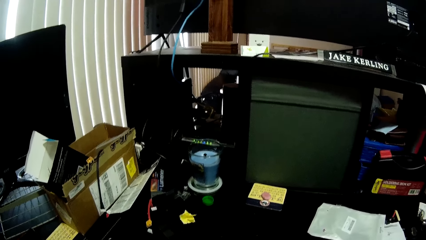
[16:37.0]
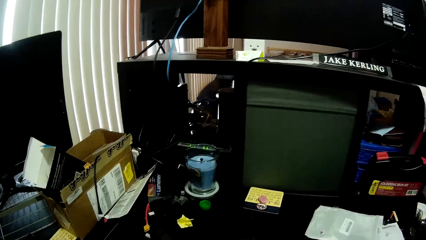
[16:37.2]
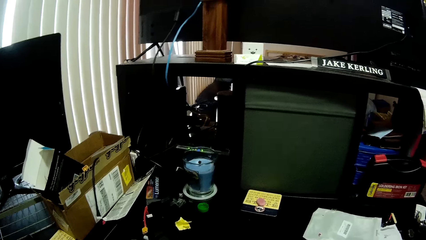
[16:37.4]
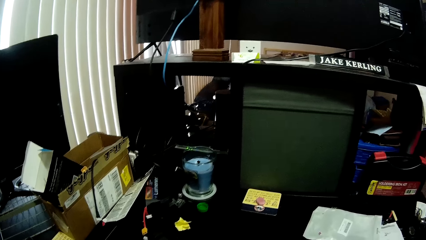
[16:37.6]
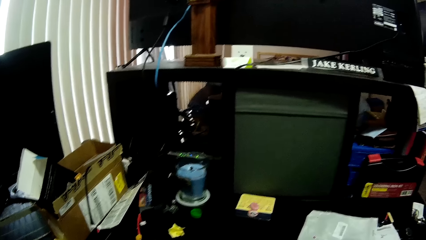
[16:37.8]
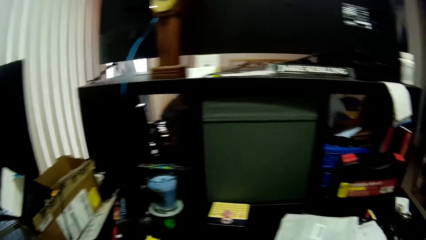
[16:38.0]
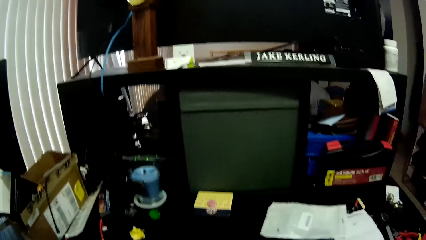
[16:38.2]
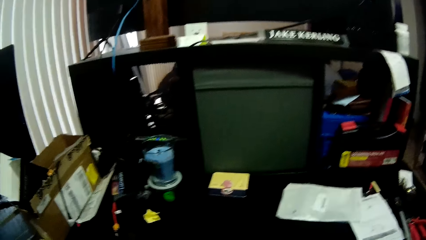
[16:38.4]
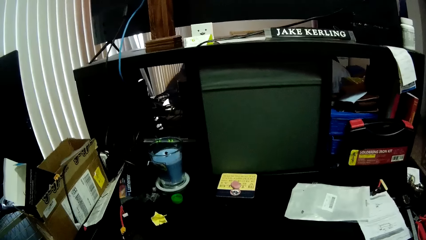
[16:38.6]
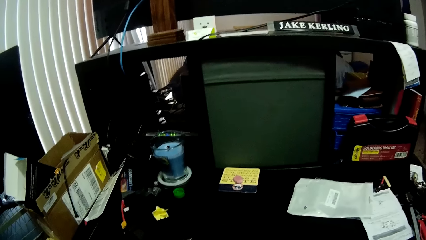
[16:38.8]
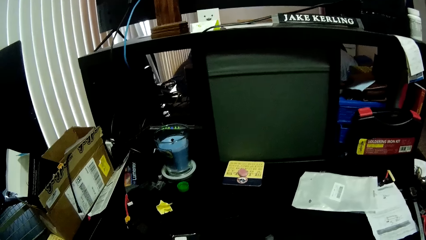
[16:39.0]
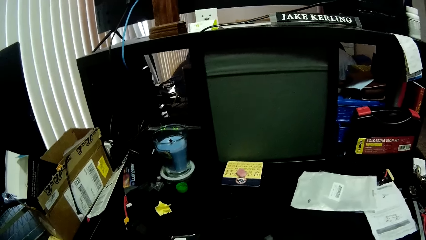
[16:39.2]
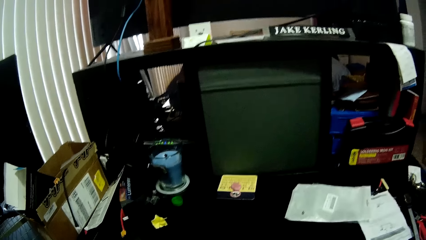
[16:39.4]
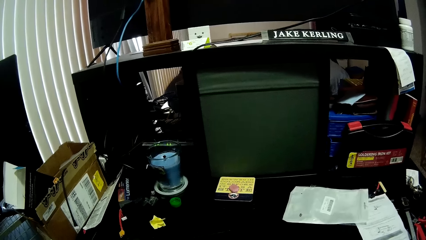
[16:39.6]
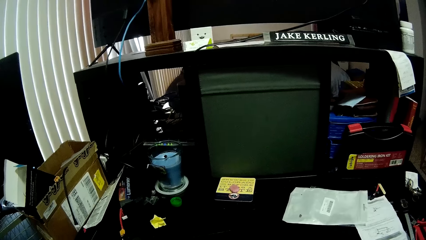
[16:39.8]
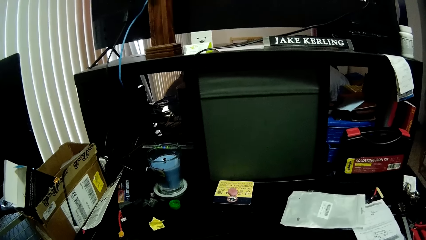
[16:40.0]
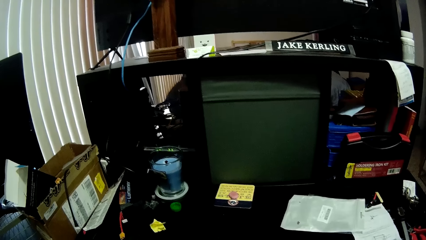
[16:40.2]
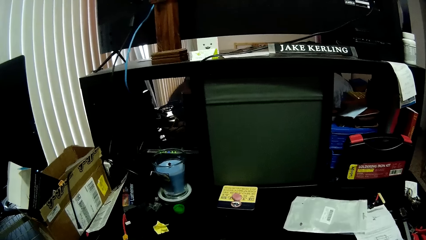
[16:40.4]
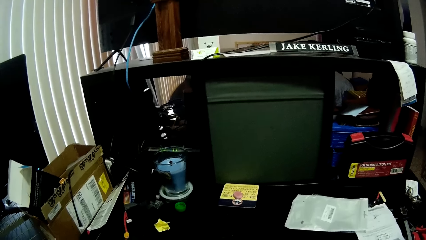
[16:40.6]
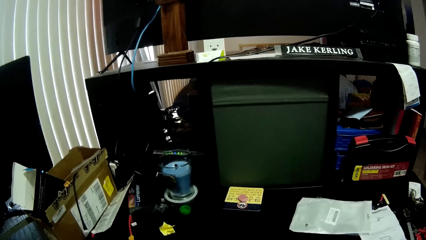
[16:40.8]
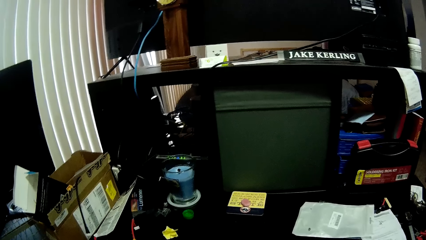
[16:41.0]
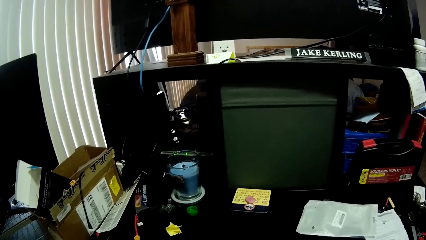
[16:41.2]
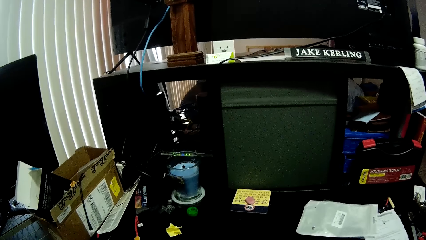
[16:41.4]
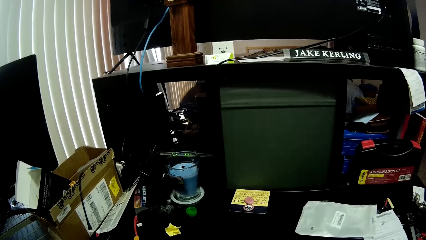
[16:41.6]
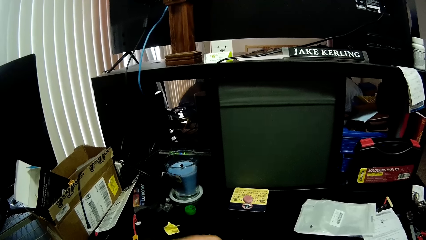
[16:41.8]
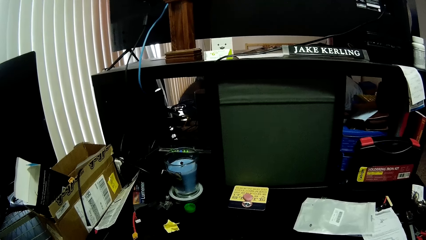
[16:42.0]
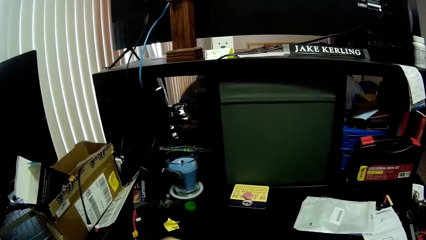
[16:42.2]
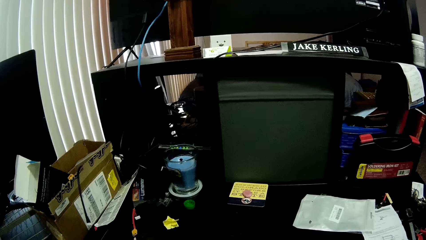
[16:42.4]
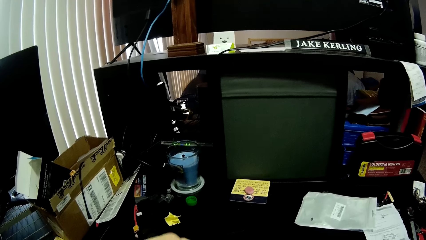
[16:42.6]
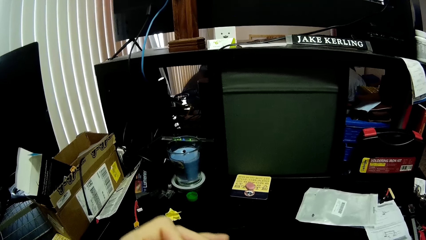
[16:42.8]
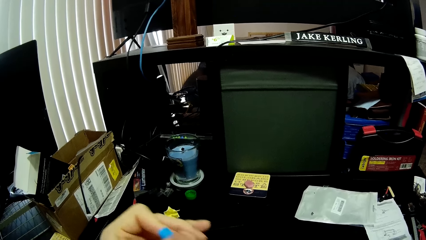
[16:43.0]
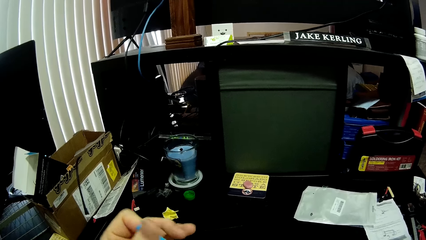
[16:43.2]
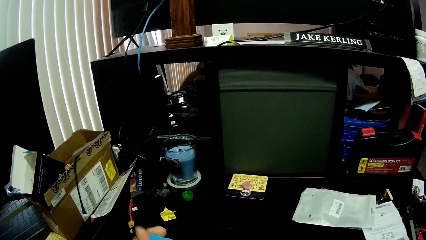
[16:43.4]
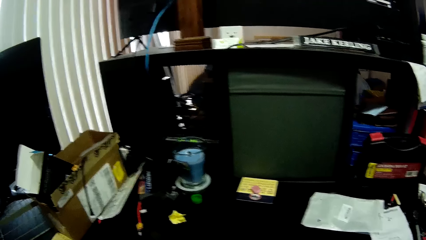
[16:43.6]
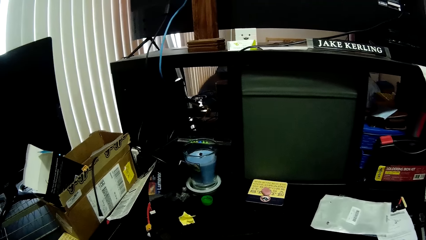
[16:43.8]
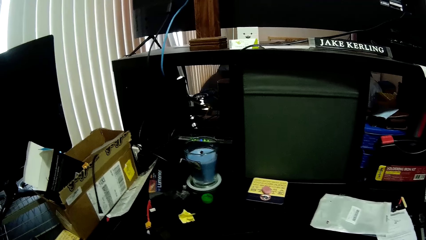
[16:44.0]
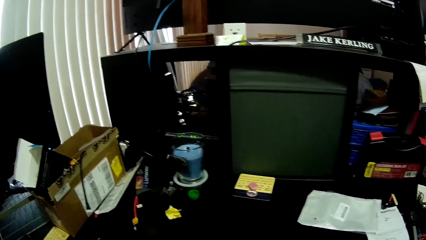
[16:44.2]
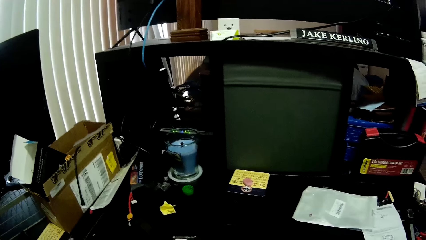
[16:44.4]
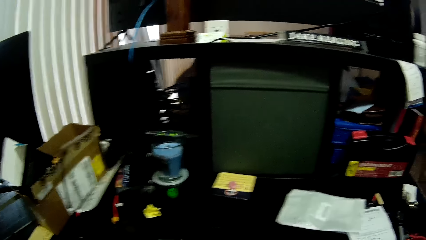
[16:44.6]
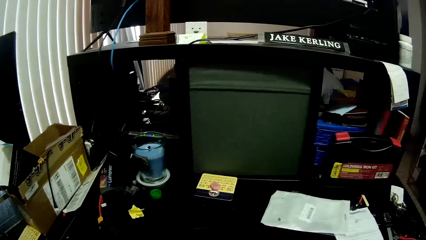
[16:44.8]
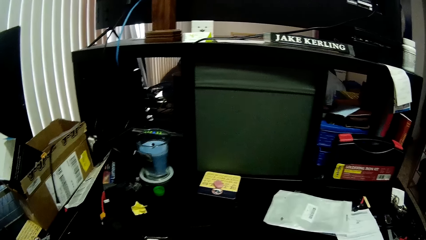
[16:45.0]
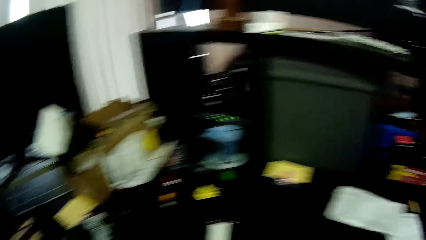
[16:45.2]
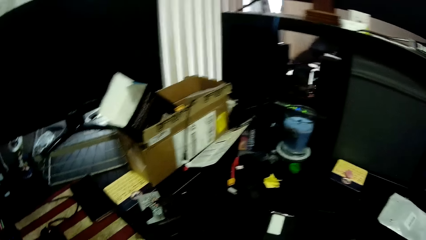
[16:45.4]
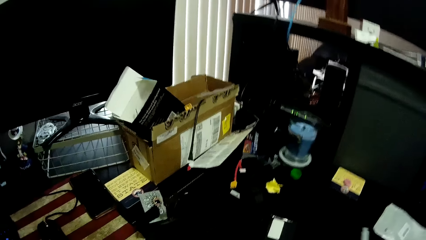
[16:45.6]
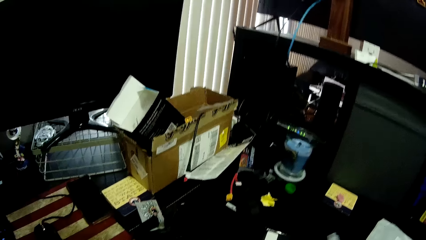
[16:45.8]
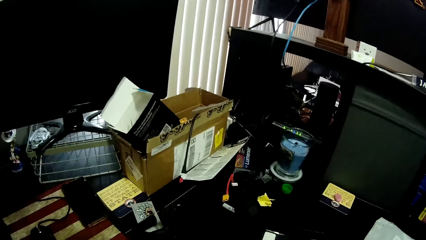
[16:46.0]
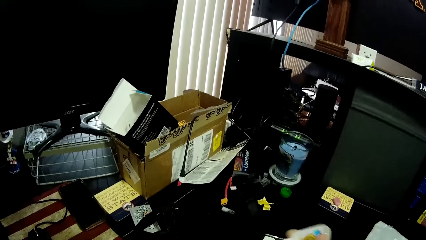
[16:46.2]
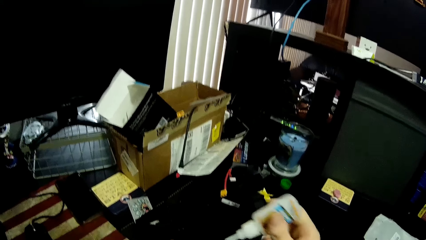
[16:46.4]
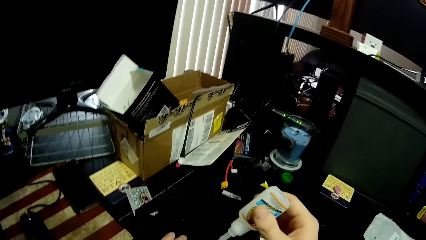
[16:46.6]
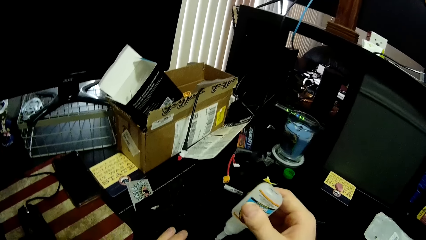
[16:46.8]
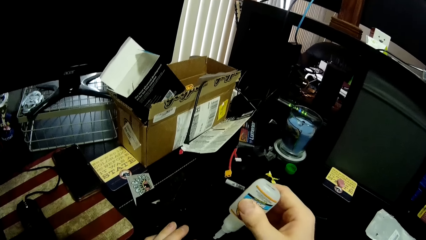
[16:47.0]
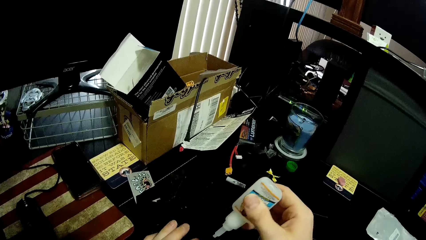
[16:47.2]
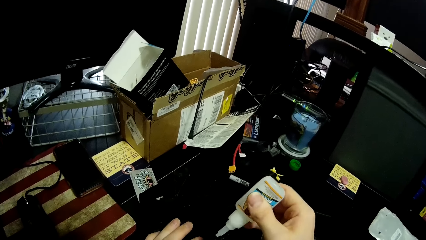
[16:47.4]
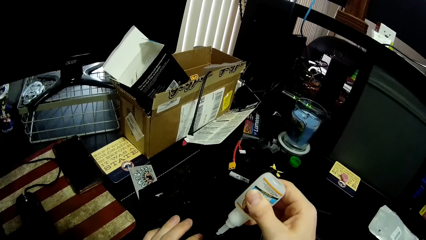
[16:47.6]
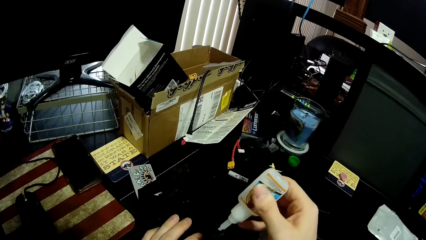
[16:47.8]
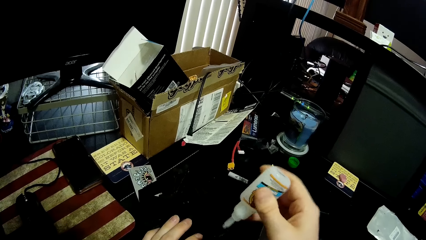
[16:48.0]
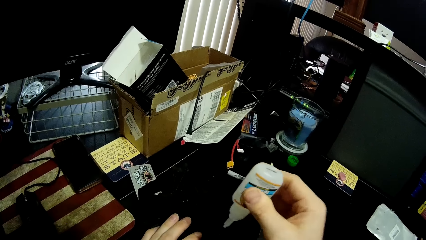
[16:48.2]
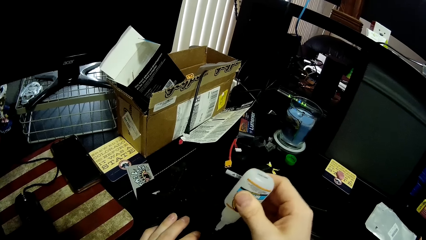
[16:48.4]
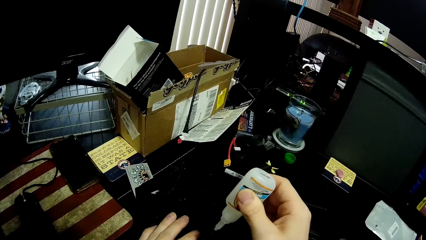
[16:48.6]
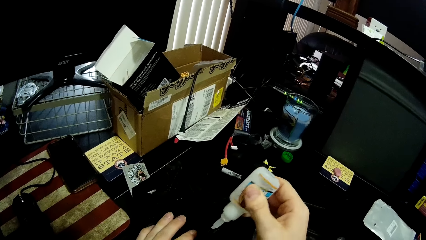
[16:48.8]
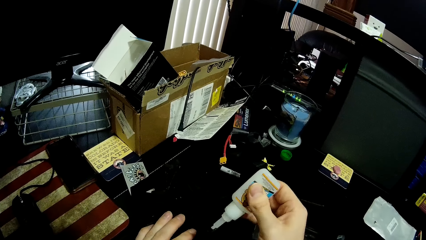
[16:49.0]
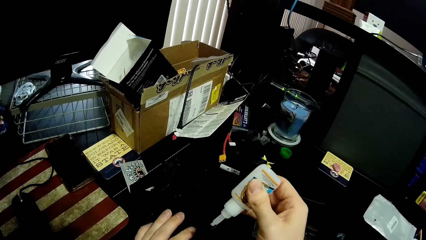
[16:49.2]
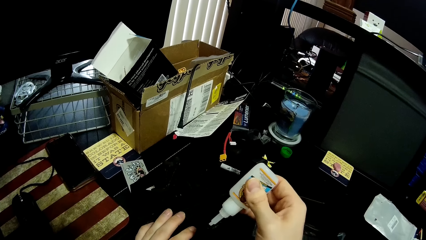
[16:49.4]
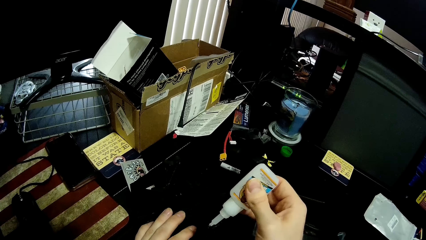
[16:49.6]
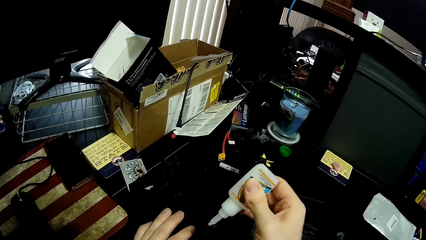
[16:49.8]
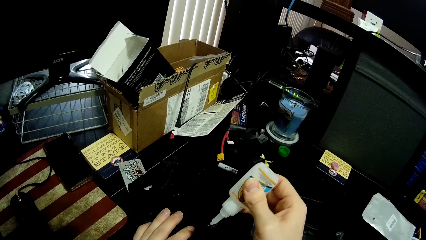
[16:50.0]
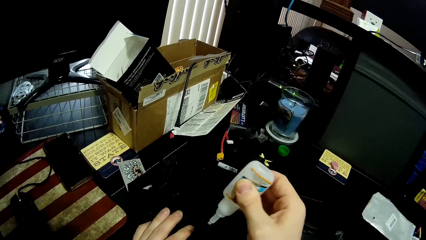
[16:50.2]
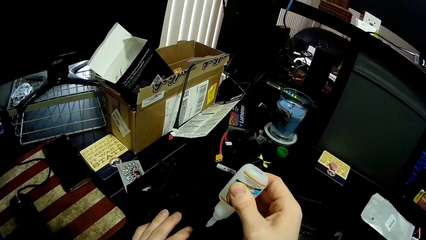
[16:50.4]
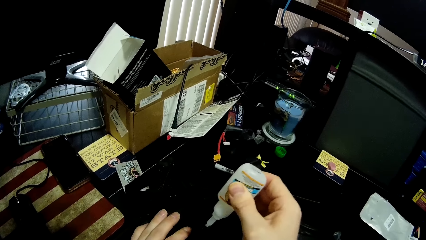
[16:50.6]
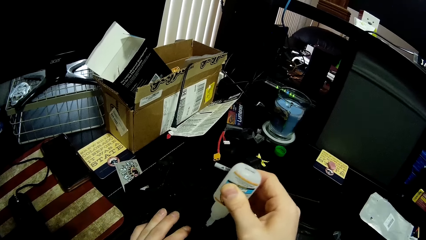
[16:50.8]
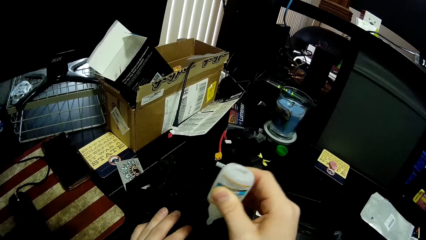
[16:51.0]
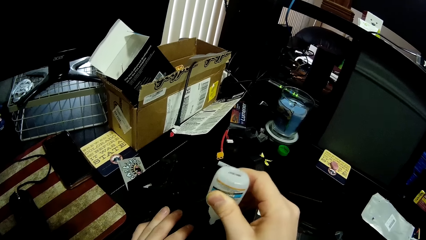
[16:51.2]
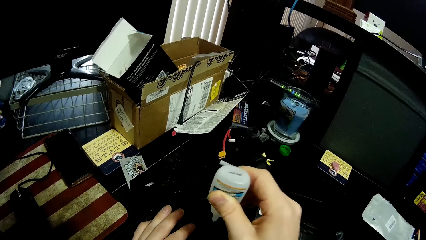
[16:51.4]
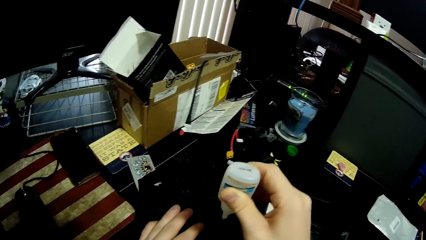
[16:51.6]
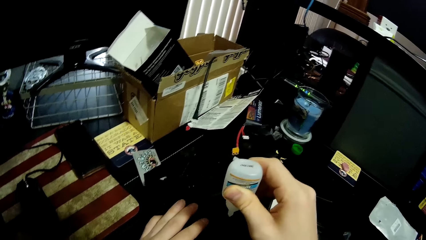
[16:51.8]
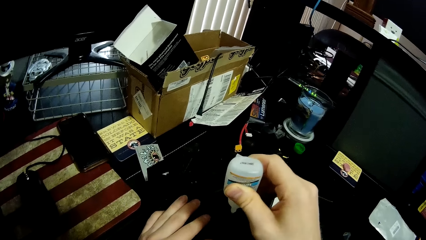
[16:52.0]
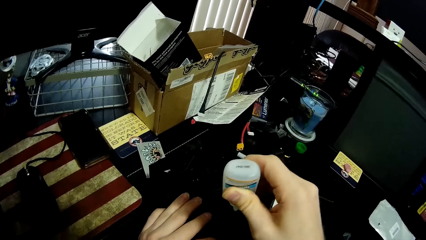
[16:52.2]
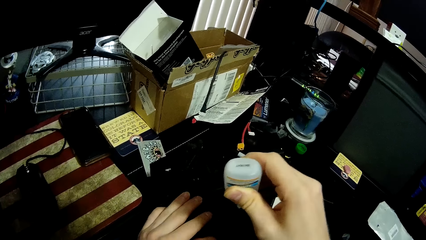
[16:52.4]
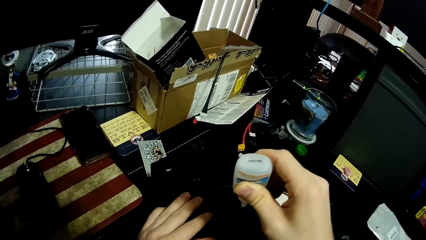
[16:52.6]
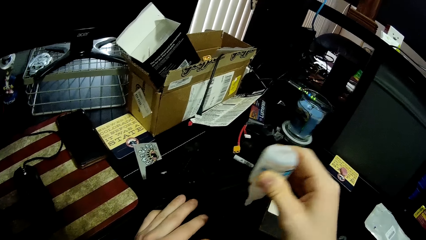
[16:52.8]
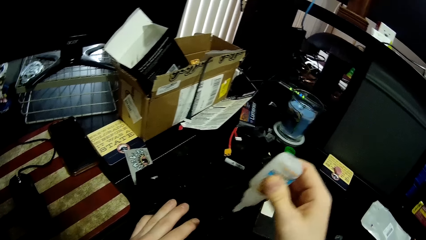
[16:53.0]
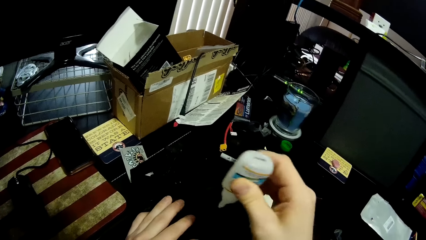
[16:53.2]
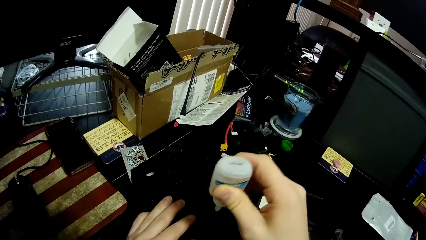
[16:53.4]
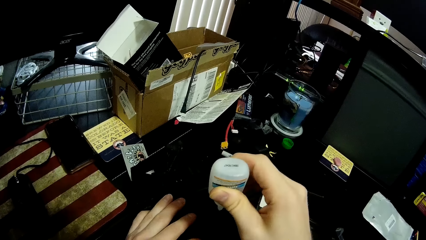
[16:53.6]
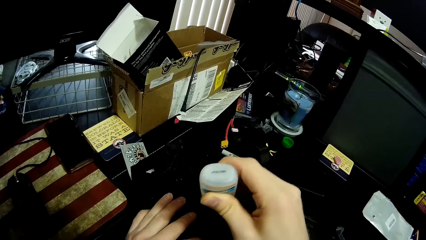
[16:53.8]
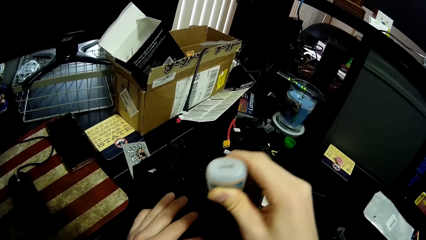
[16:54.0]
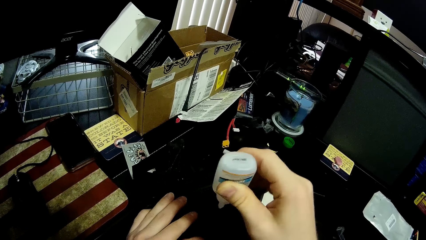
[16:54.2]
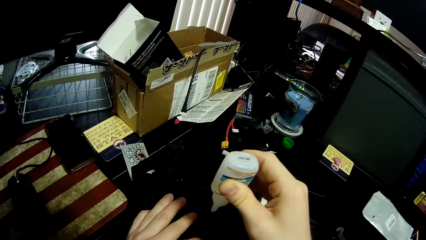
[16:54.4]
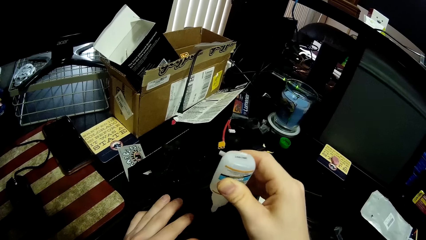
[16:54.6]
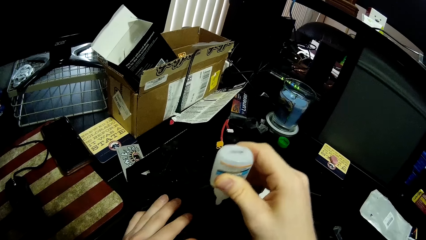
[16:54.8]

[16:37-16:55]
The camera wearer takes a bottle of glue. He applies the glue to the rubber piece in his left hand.
